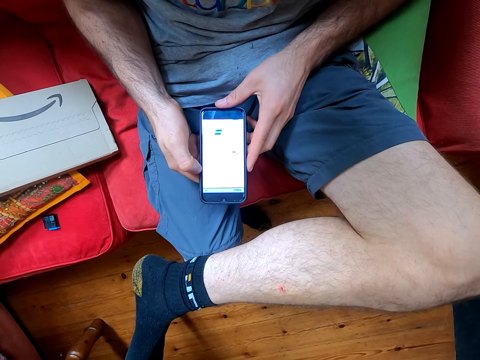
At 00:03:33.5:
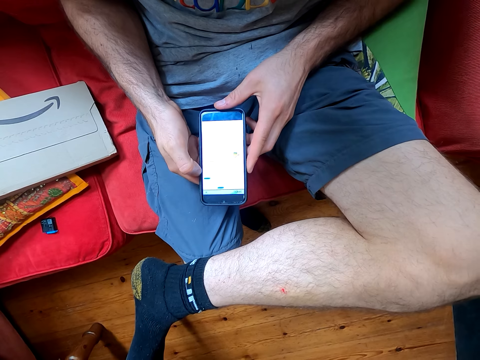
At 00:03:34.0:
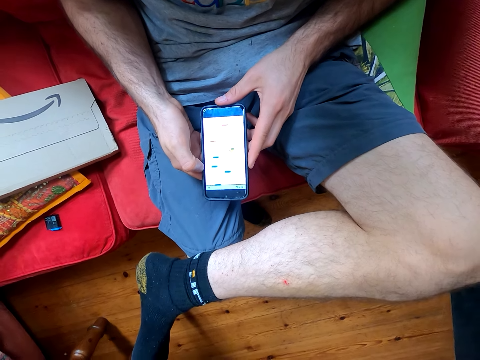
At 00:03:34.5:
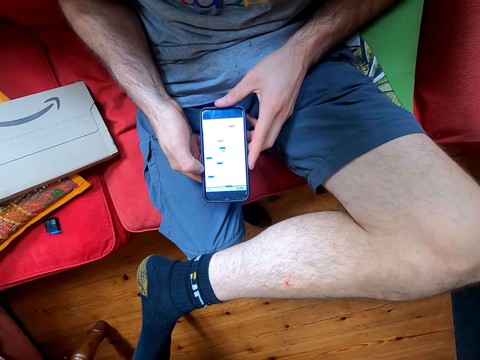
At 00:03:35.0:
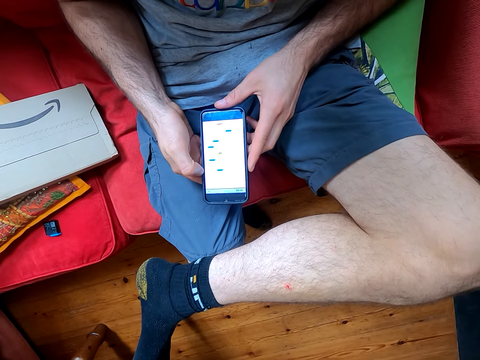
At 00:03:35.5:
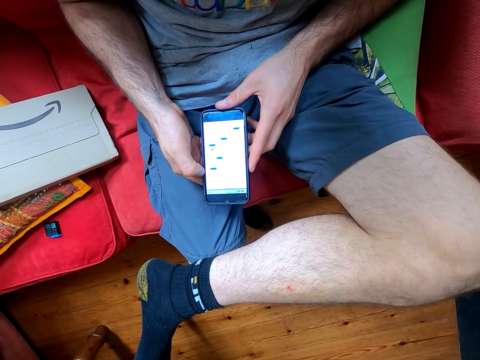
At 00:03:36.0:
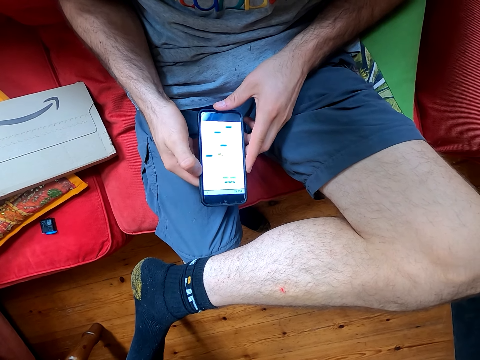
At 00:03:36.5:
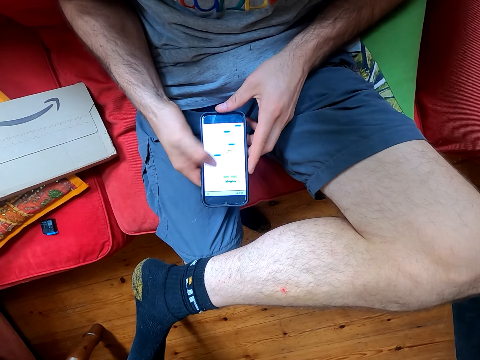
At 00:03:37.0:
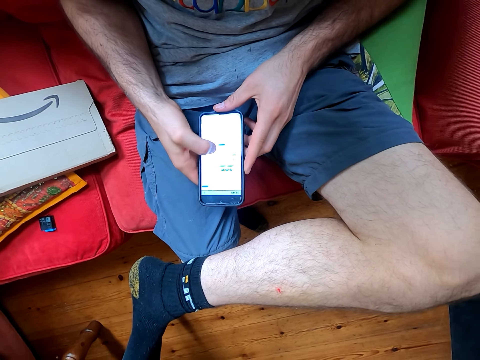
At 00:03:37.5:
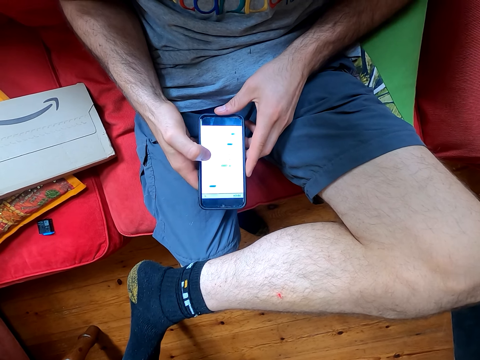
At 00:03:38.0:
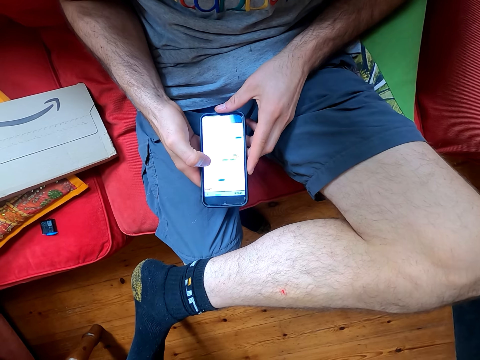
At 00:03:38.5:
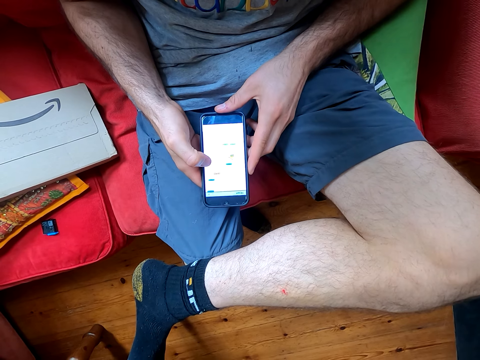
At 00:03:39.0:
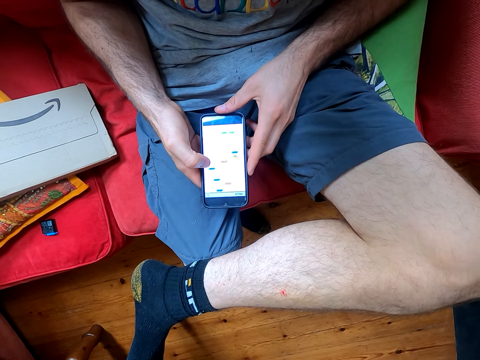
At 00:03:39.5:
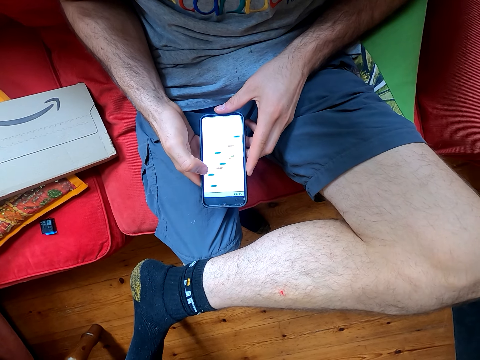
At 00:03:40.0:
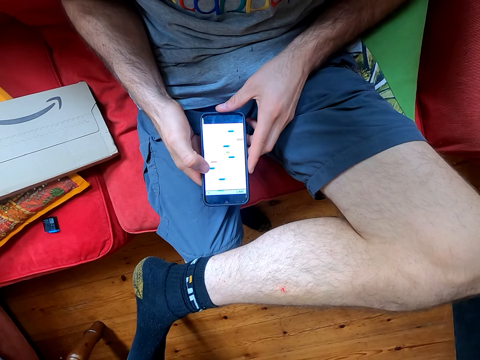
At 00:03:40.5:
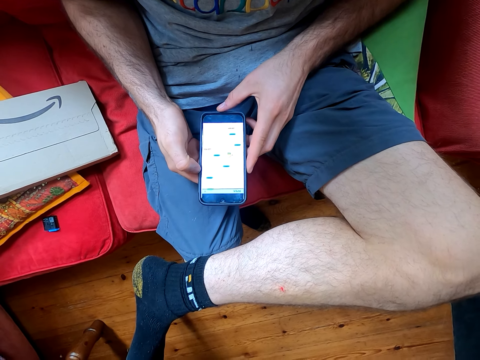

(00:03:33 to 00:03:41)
The camera wearer converses with a man. They play the game on his phone.

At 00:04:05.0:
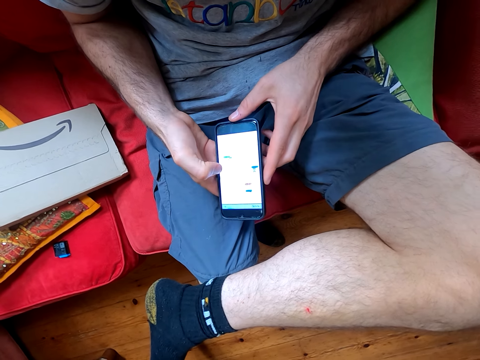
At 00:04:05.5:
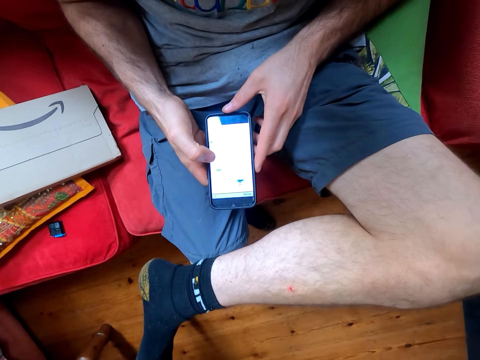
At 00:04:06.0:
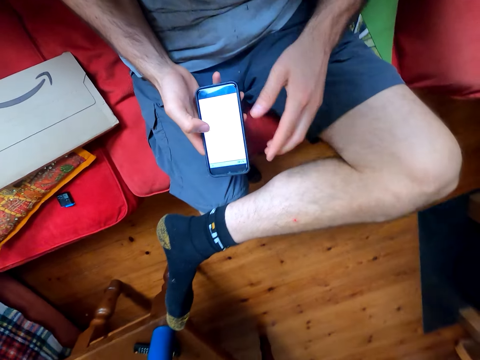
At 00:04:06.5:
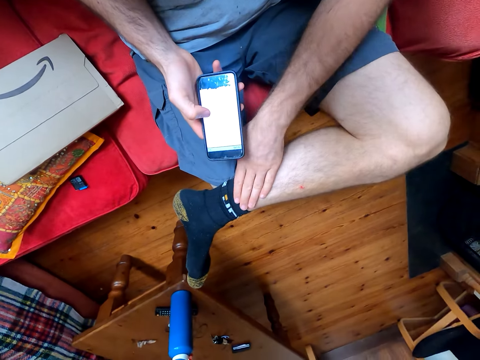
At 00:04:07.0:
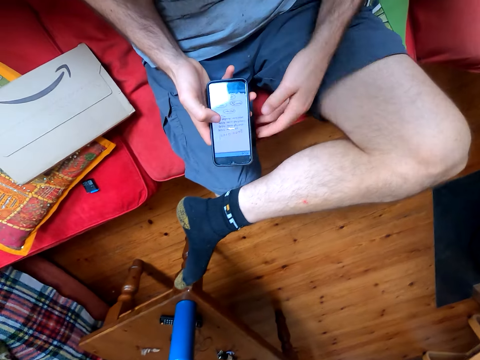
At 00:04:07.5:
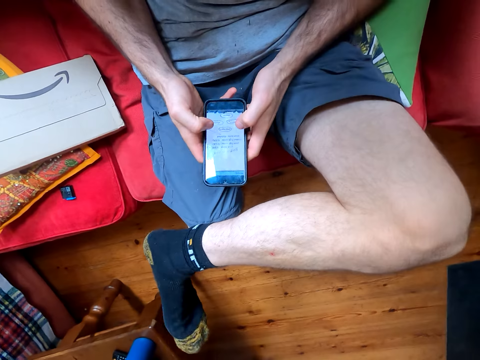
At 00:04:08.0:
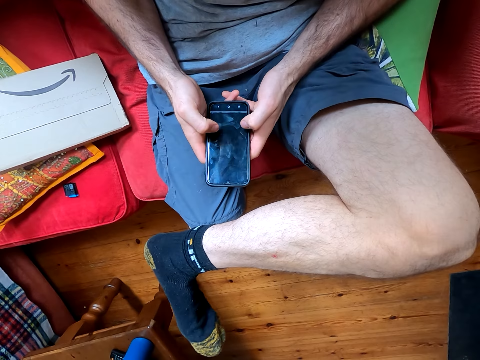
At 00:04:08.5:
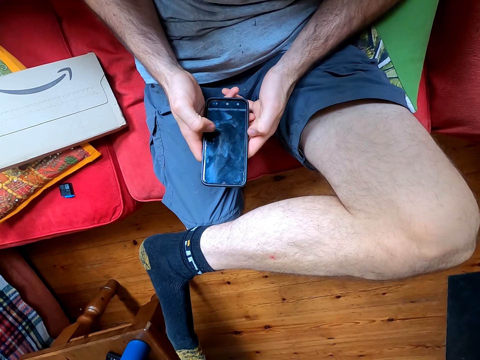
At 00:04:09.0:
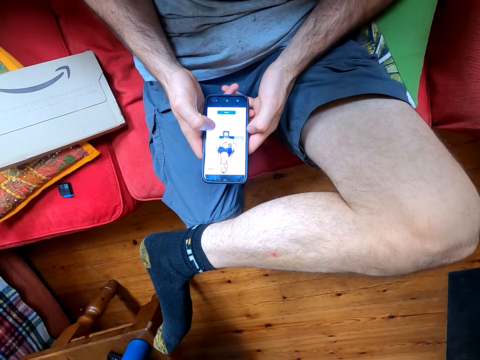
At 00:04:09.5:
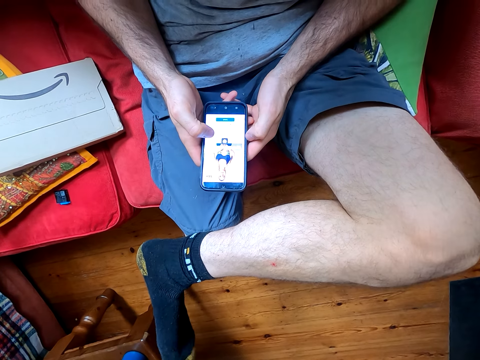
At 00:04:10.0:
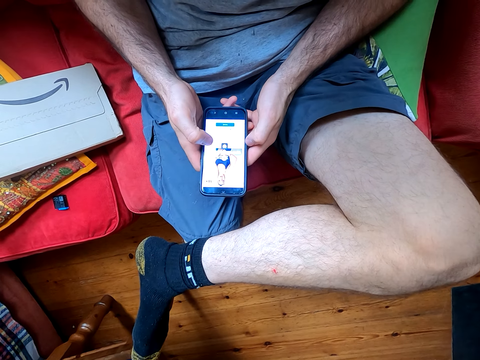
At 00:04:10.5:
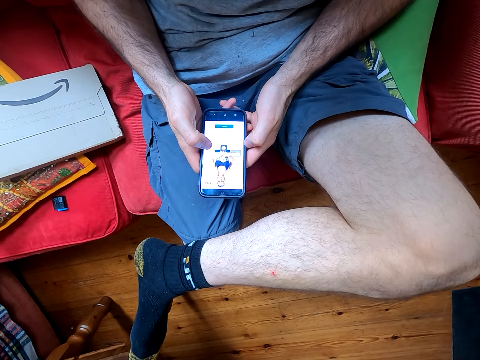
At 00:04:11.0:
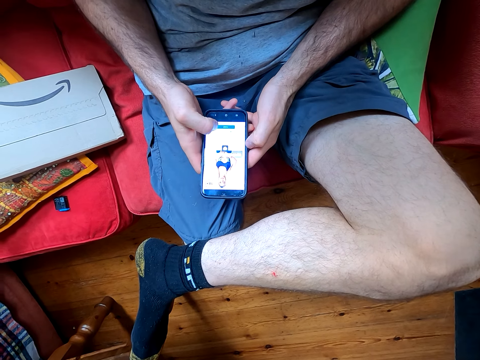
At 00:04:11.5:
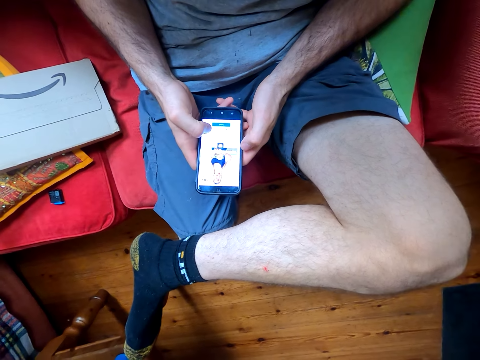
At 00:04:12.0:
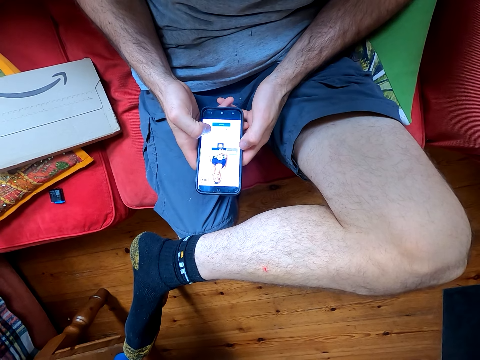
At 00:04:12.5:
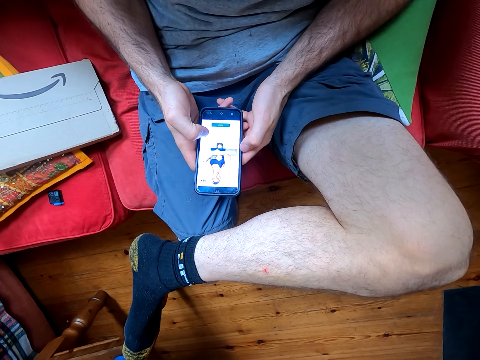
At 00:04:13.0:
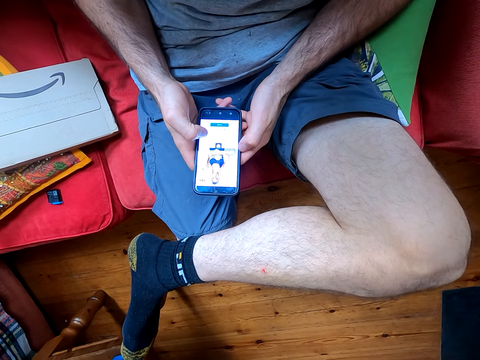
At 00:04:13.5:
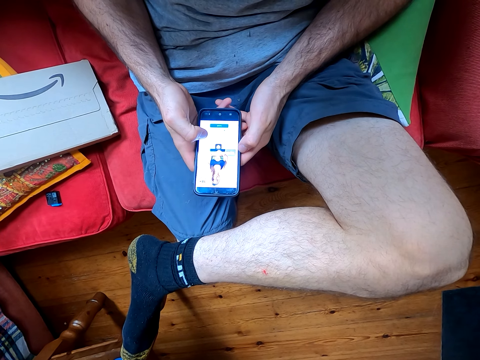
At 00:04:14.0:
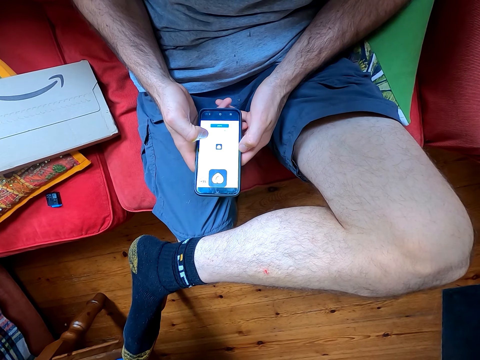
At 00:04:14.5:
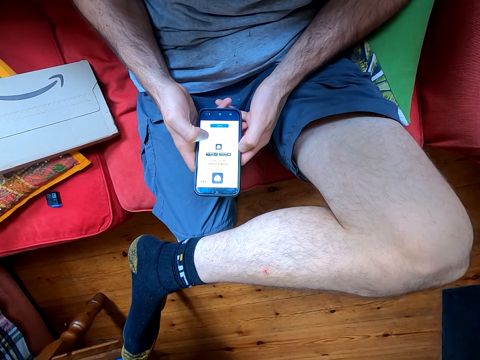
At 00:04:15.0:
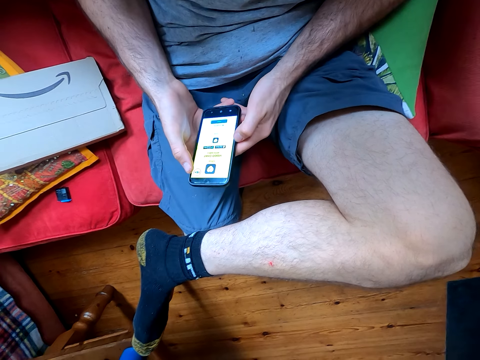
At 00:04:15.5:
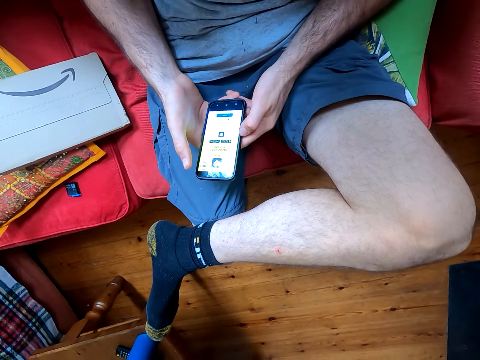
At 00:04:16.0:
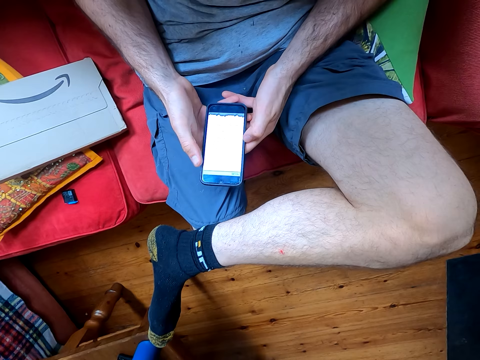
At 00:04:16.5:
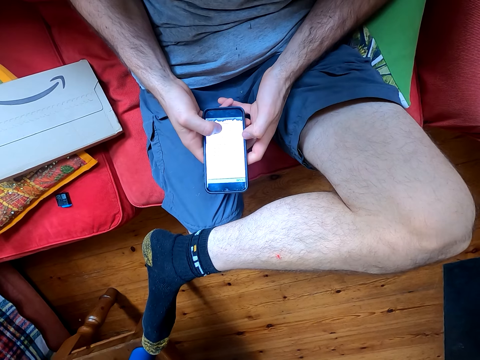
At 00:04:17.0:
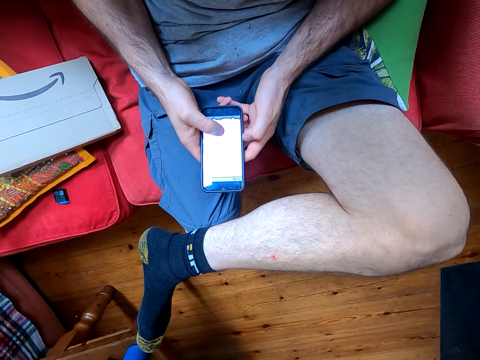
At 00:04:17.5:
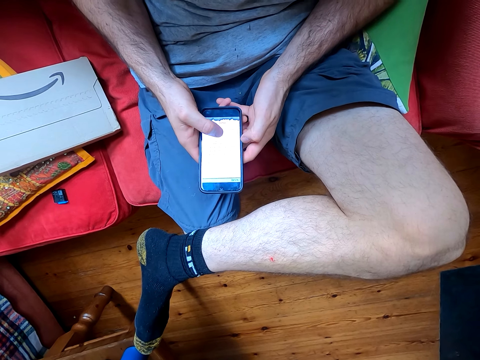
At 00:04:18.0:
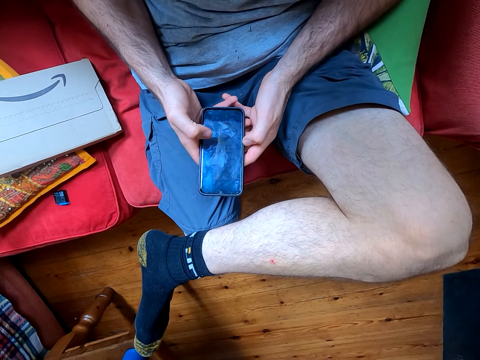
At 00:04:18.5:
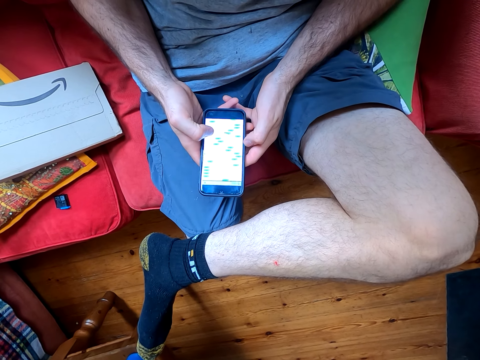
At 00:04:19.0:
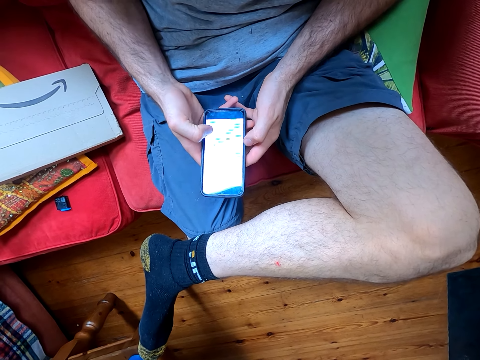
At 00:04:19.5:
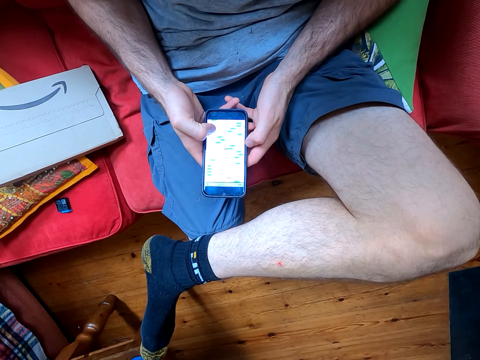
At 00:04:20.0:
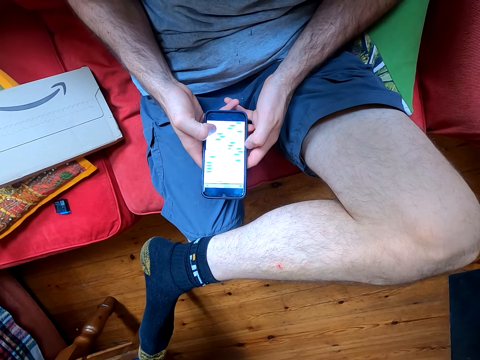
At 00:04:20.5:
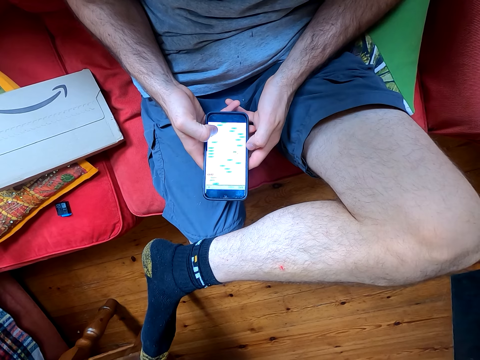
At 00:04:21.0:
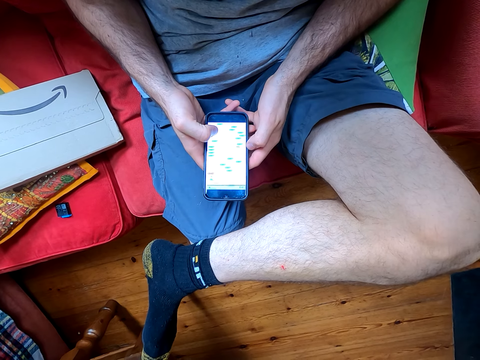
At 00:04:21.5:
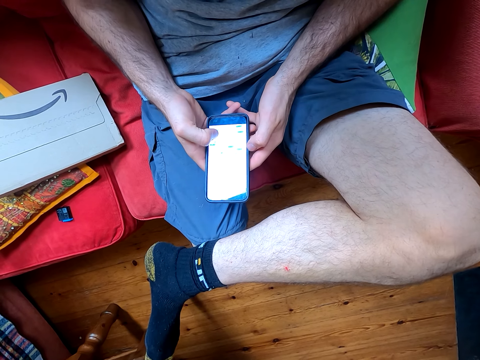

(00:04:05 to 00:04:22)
The camera wearer scratches their leg. They use the phone. They look at his phone. They play the game on his phone.
